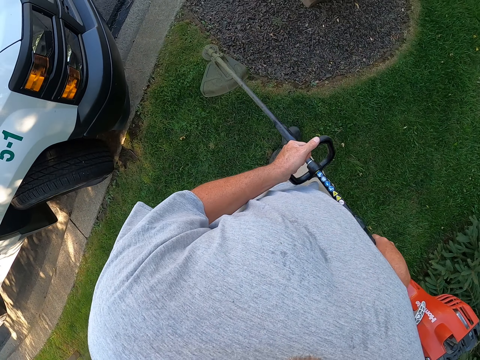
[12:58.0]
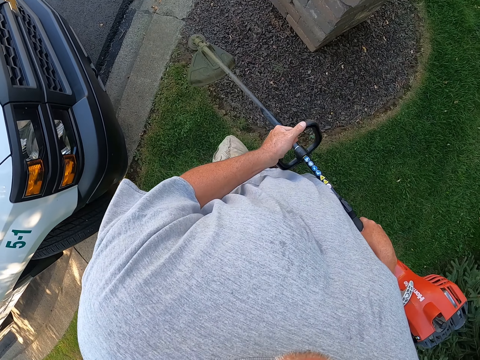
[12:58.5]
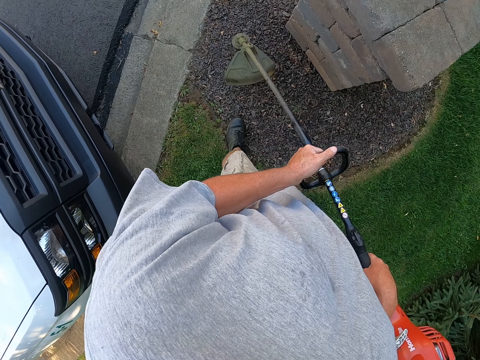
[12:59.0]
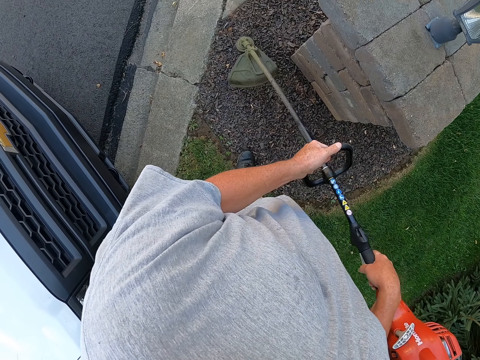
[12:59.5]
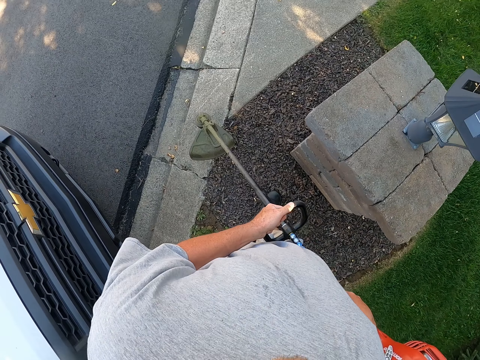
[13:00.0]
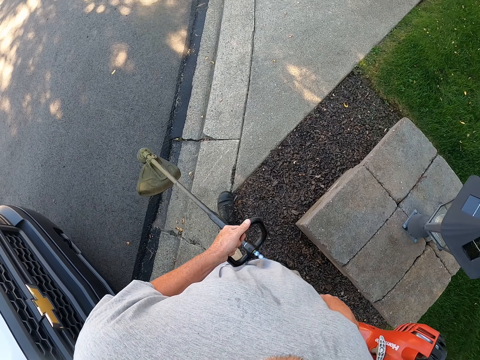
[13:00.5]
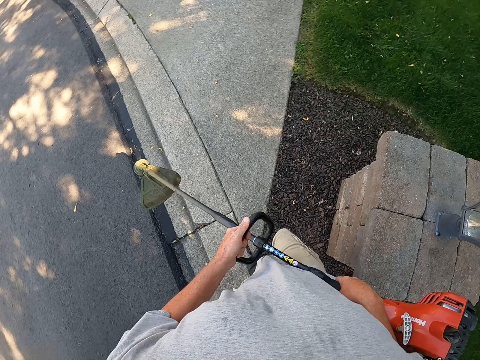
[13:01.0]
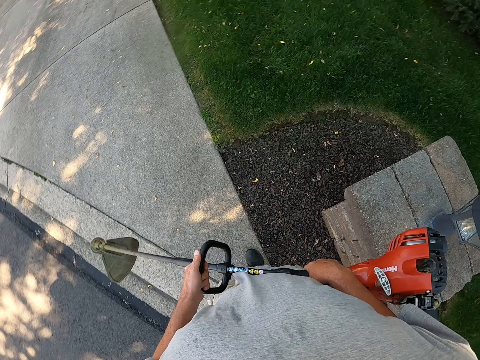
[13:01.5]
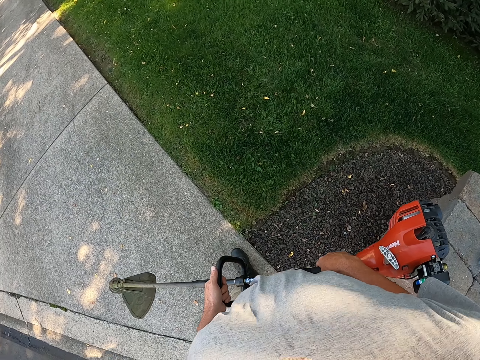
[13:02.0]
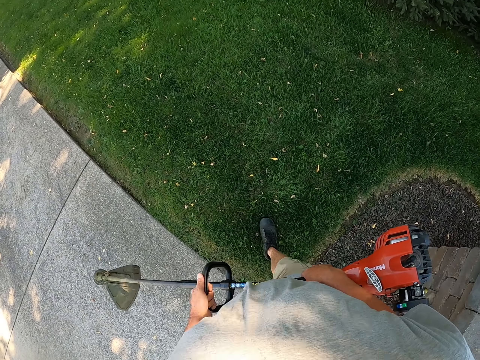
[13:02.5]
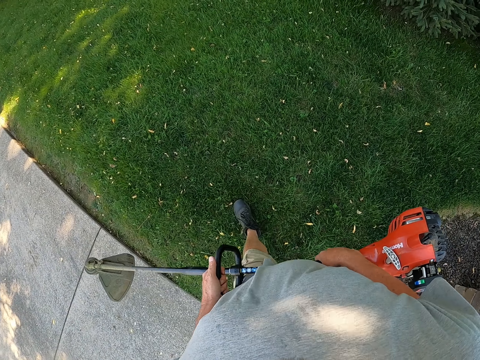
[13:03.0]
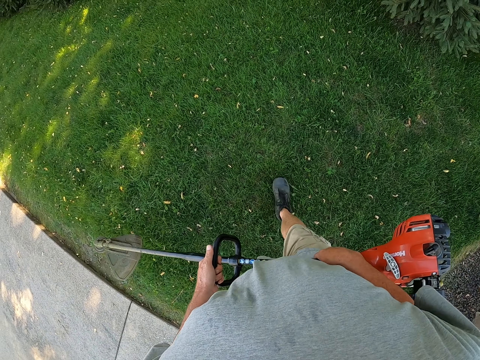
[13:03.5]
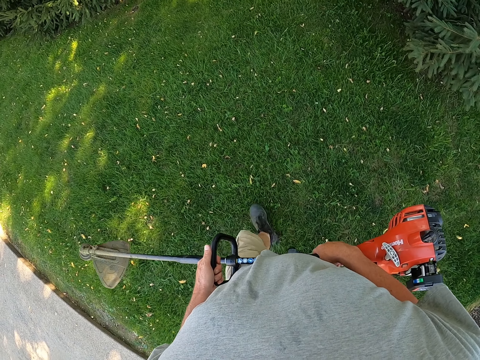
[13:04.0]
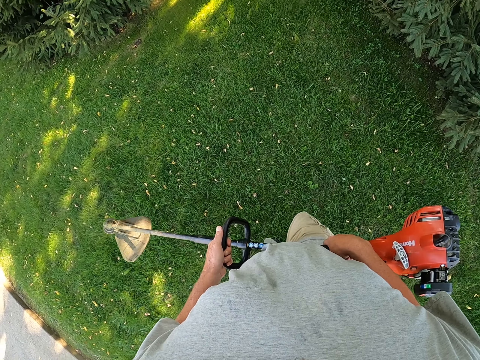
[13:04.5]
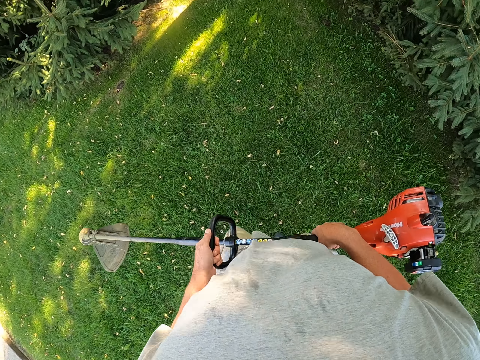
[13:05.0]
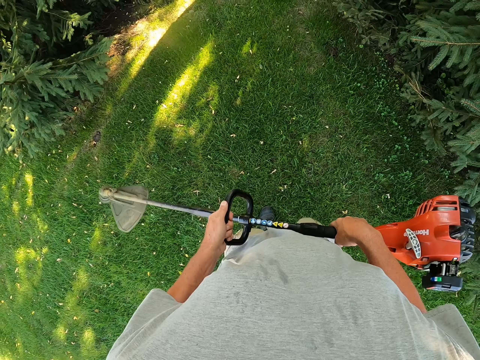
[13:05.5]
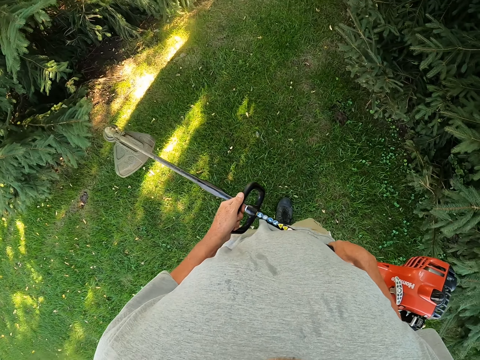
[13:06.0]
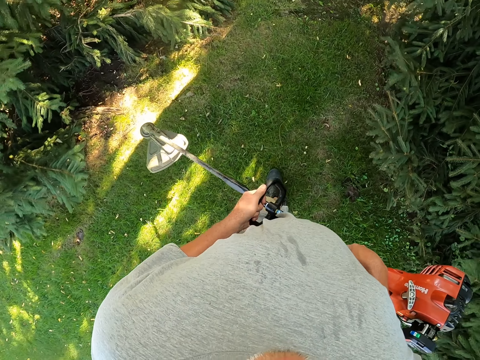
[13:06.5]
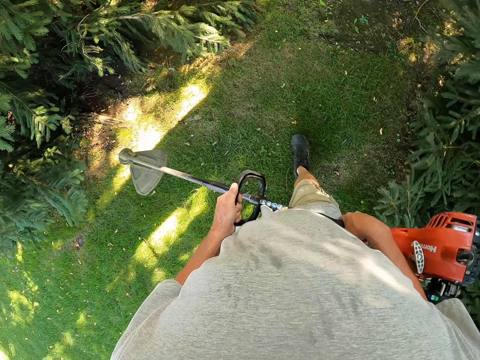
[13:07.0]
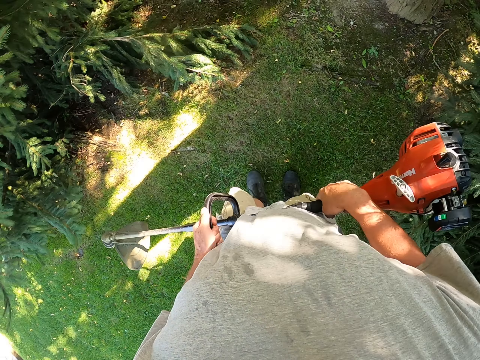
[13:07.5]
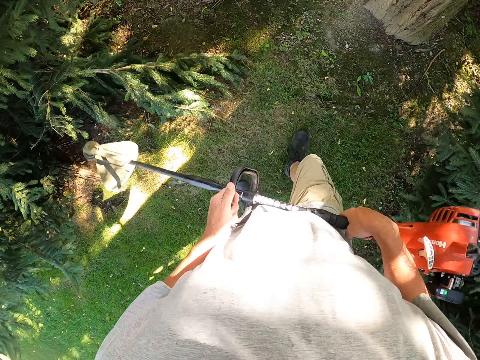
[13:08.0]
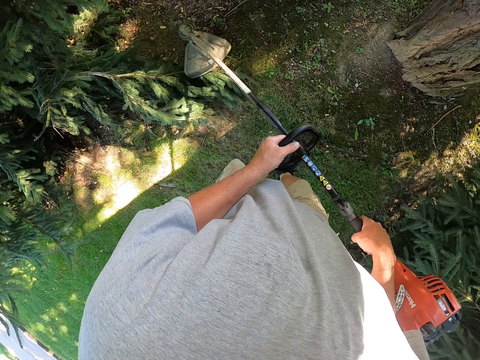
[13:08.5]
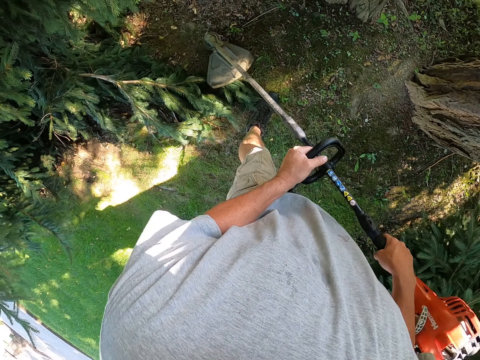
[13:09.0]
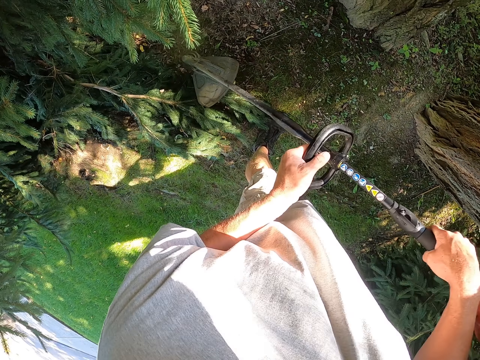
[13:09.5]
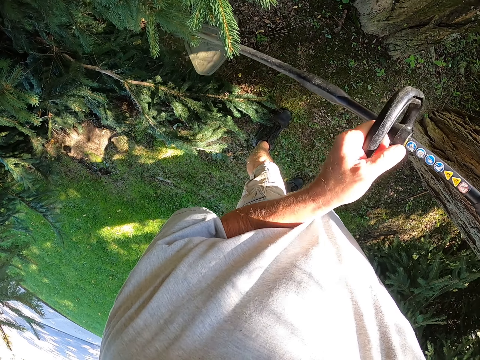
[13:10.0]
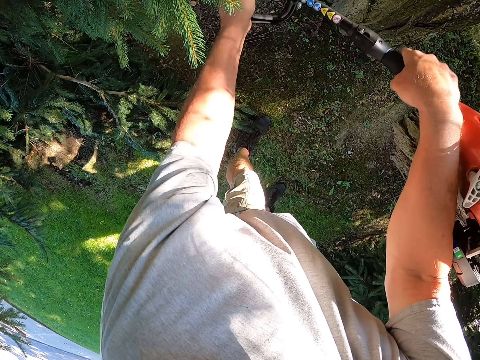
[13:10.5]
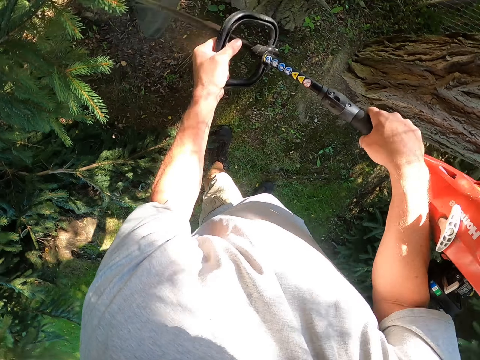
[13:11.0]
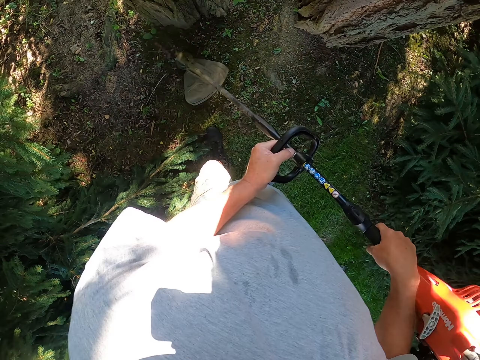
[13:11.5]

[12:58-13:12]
The camera wearer cuts grass with a brush cutter. They walk around the garden. They cut grass with the brush cutter.

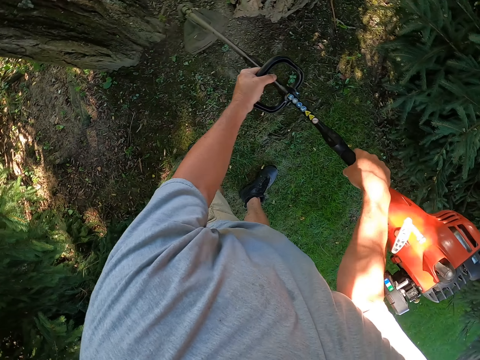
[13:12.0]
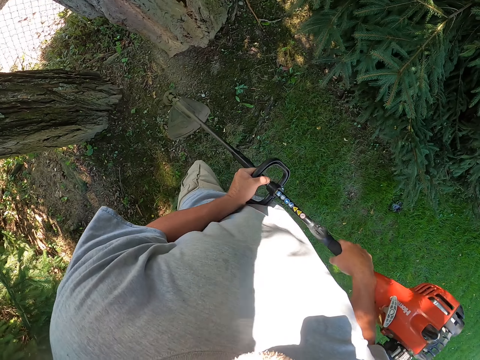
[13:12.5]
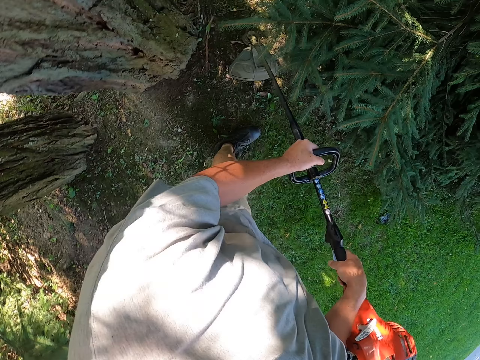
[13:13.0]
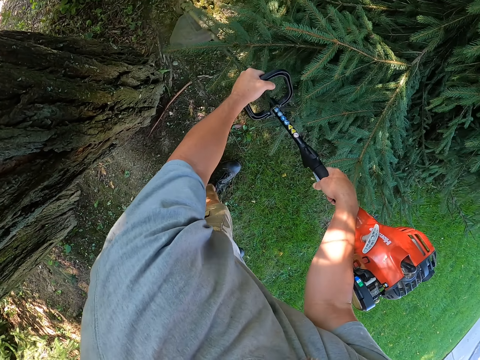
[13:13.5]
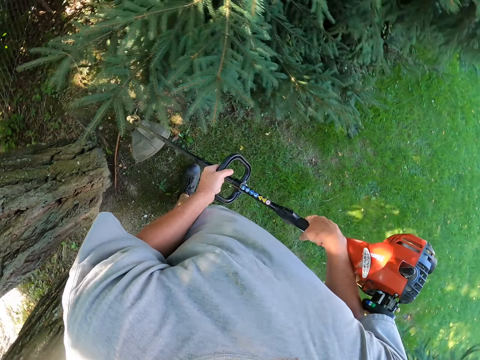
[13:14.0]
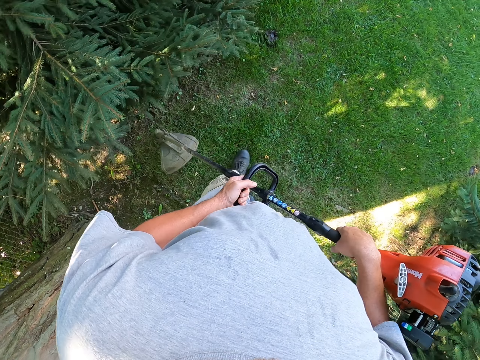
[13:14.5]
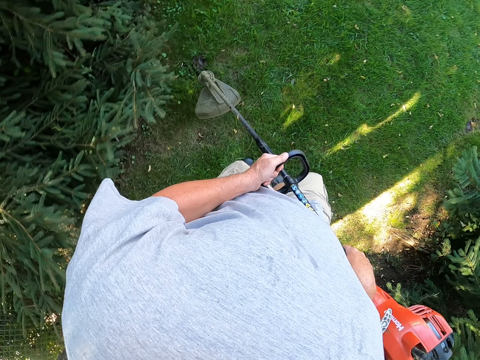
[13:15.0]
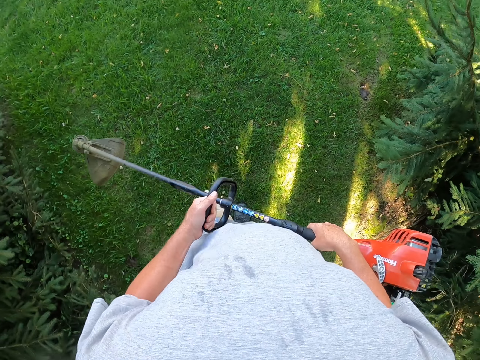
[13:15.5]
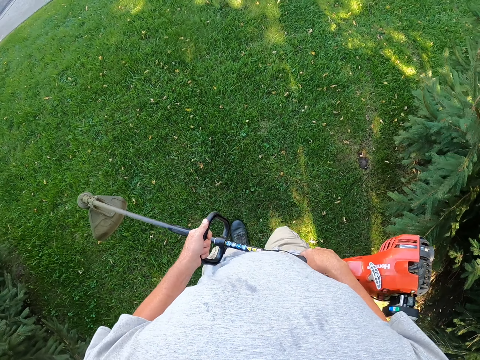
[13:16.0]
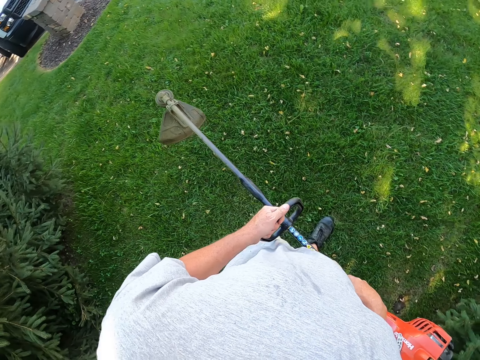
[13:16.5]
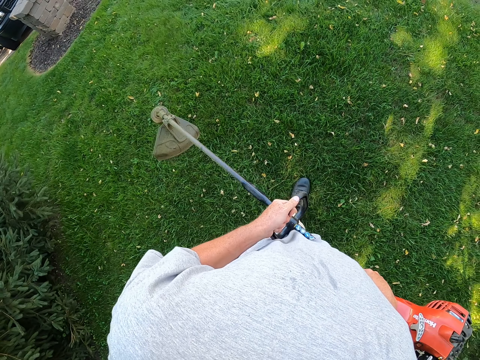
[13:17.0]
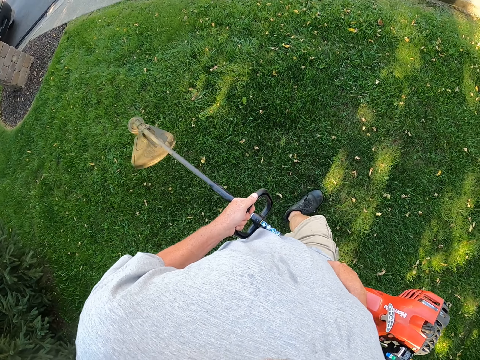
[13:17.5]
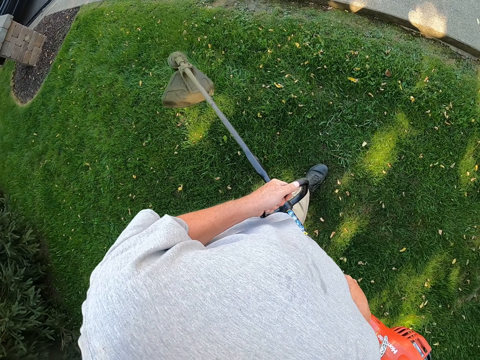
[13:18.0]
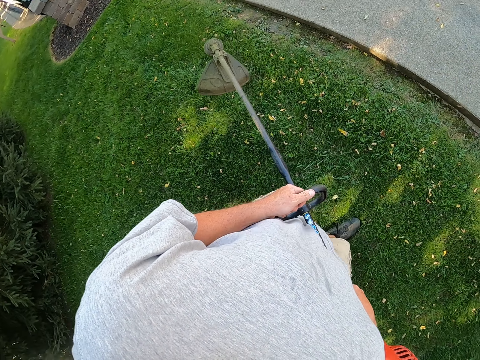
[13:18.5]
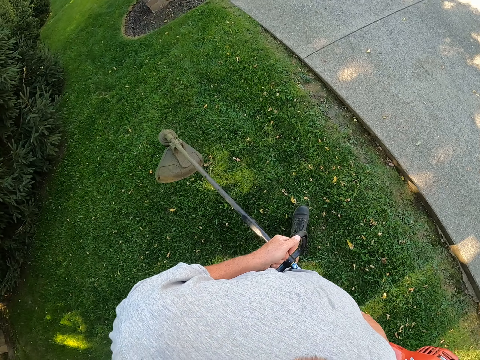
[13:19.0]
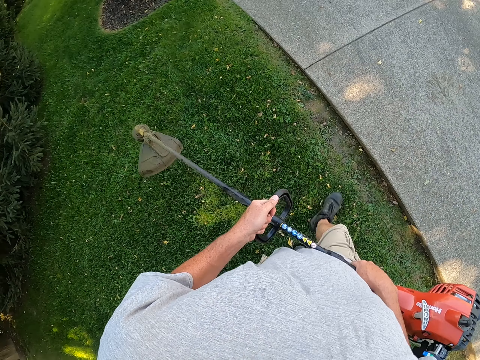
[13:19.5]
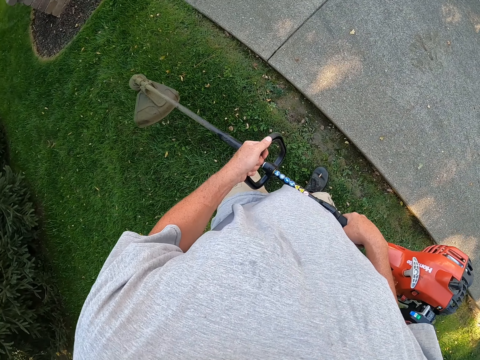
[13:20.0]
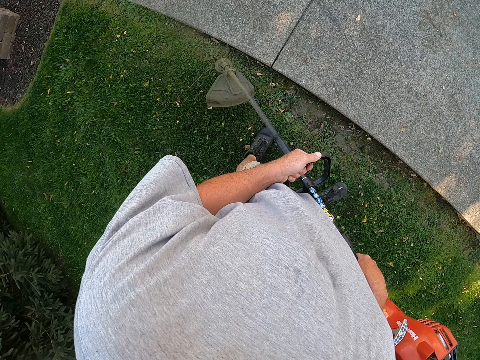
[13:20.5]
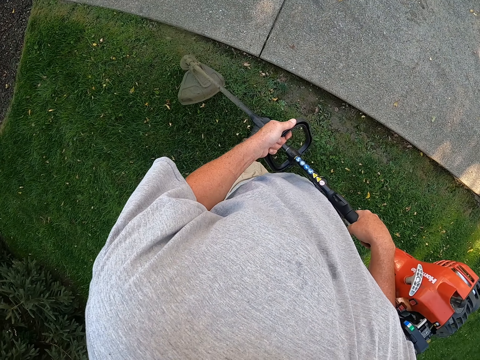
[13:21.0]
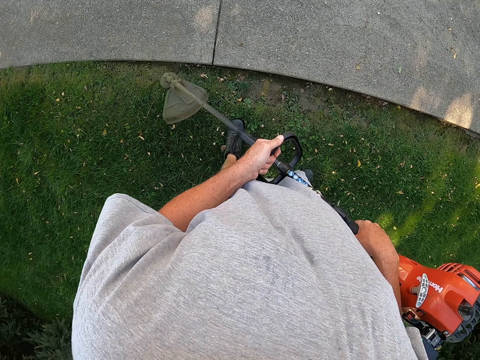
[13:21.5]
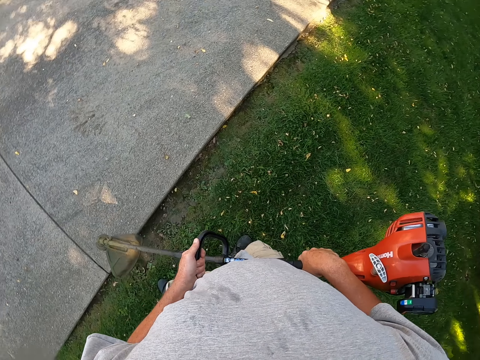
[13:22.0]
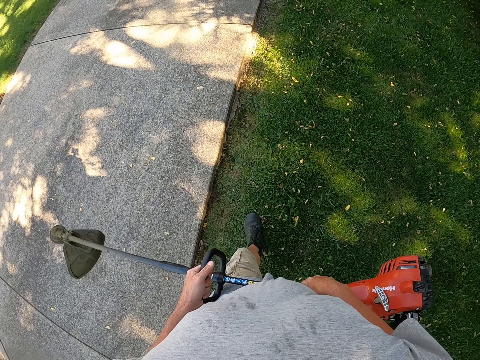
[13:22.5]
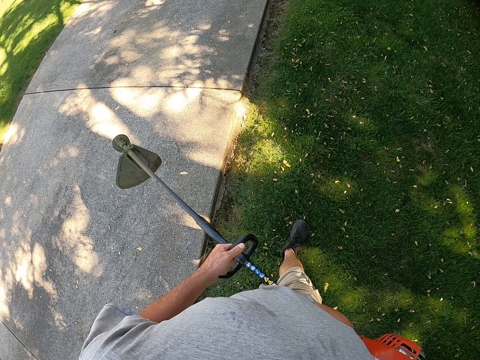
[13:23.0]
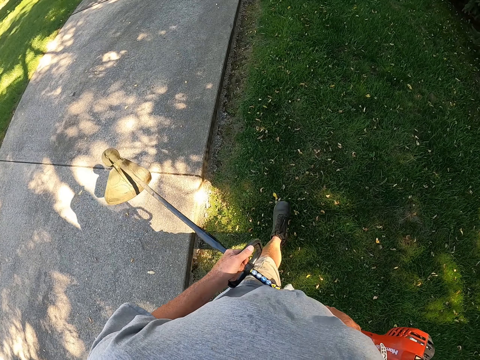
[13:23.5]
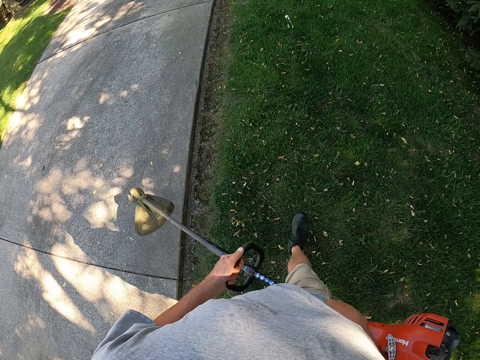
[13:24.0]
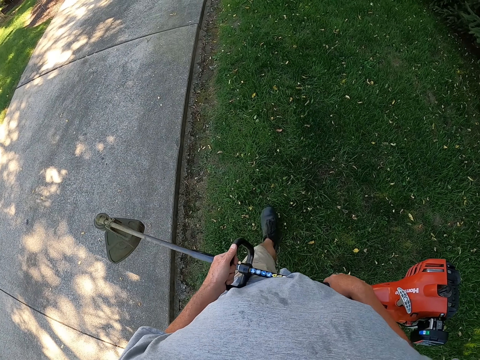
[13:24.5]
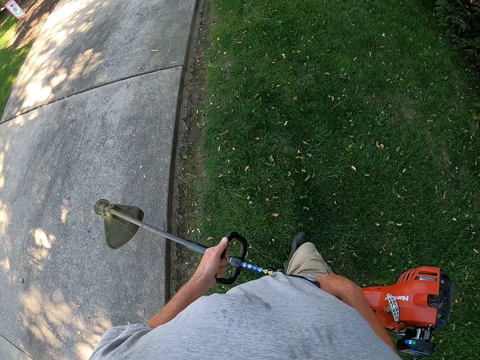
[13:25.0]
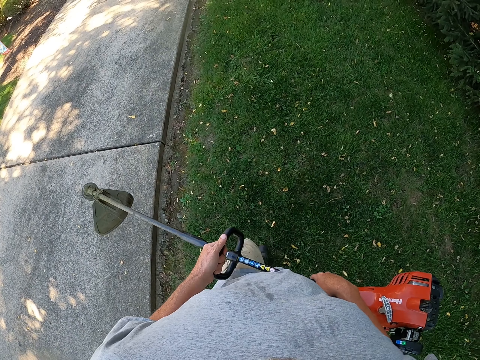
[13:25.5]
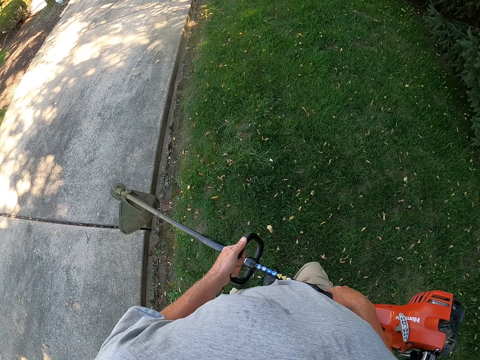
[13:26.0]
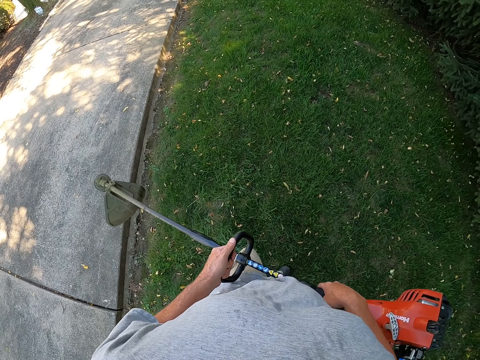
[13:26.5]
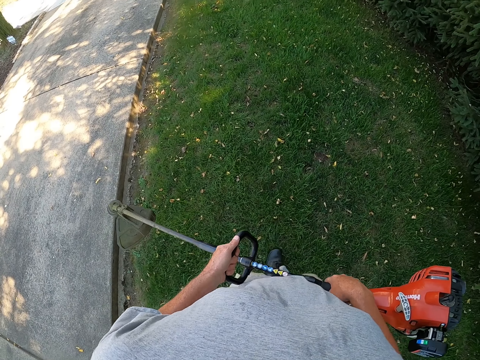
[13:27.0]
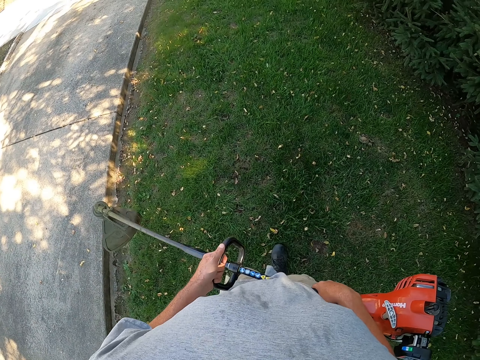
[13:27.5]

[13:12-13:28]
The camera wearer cuts grass with a brush cutter. They cut grass with the brush cutter again. They walk around the garden. They cut grass with the brush cutter. They walk around the garden. They spit on the ground.
